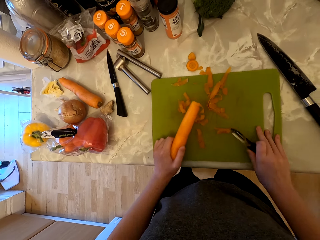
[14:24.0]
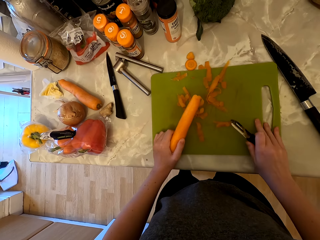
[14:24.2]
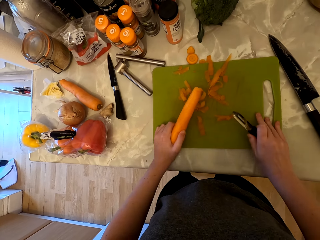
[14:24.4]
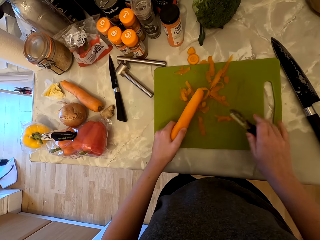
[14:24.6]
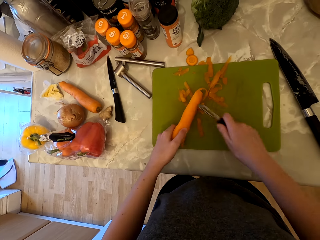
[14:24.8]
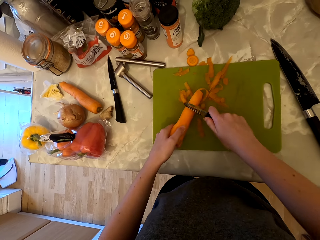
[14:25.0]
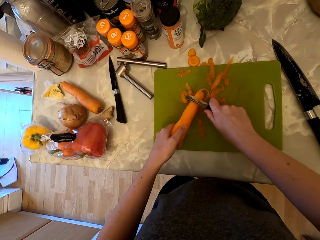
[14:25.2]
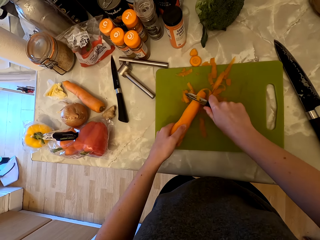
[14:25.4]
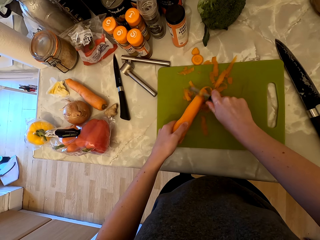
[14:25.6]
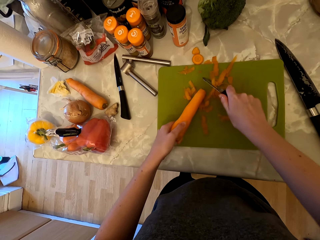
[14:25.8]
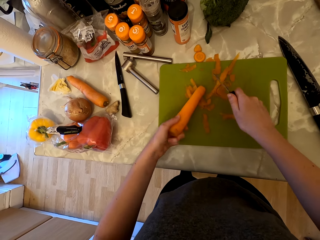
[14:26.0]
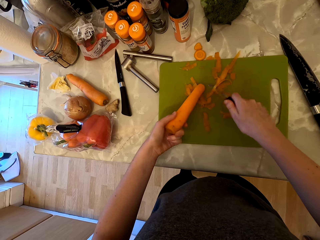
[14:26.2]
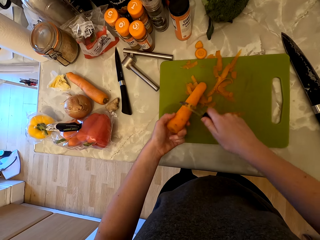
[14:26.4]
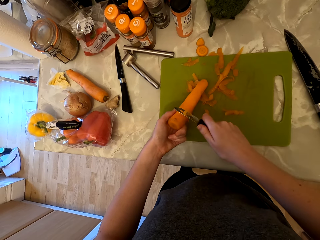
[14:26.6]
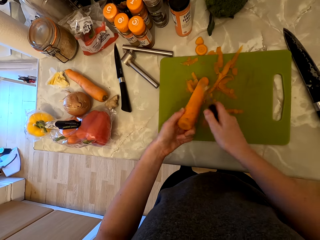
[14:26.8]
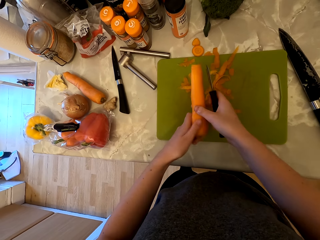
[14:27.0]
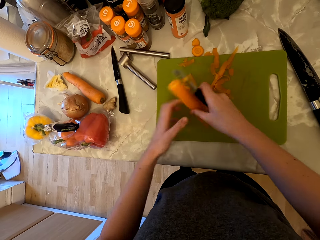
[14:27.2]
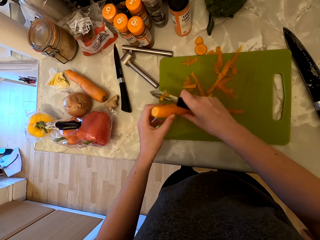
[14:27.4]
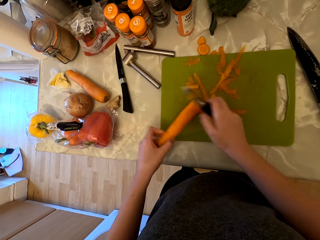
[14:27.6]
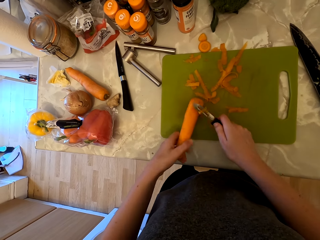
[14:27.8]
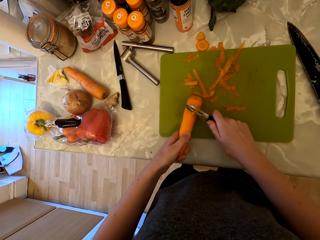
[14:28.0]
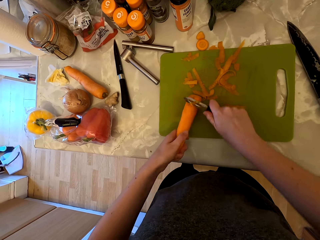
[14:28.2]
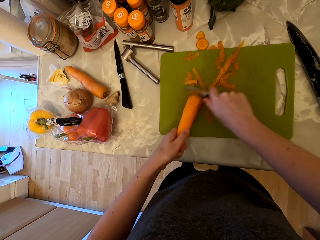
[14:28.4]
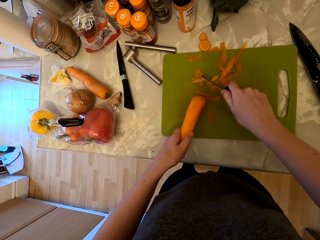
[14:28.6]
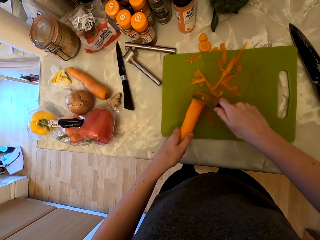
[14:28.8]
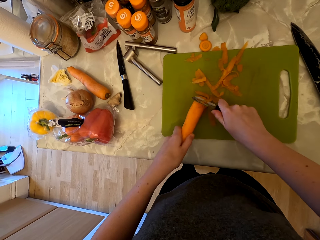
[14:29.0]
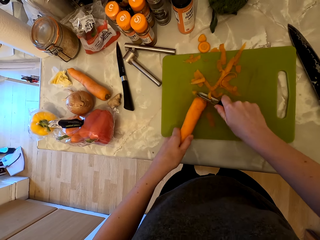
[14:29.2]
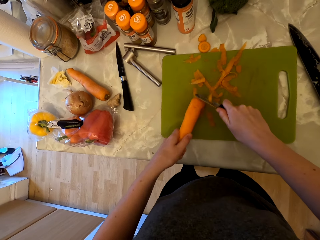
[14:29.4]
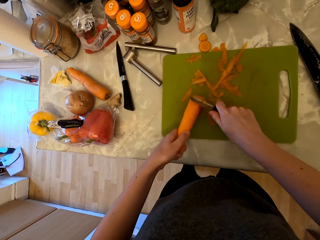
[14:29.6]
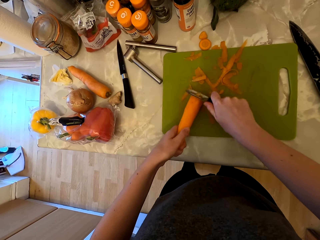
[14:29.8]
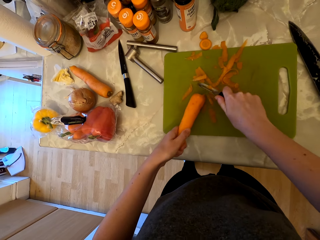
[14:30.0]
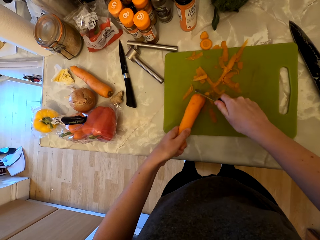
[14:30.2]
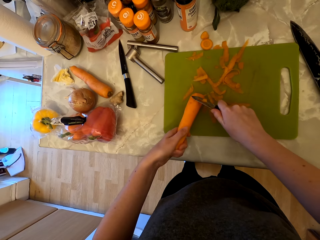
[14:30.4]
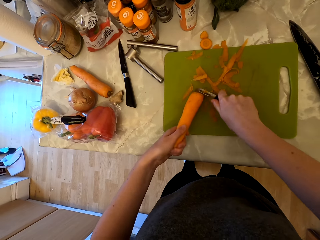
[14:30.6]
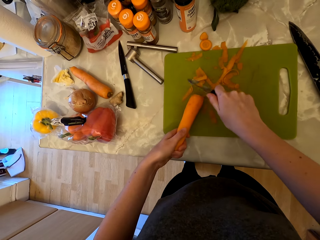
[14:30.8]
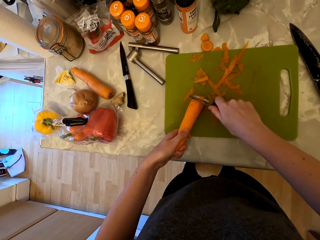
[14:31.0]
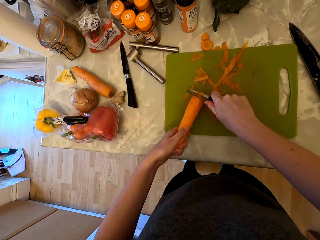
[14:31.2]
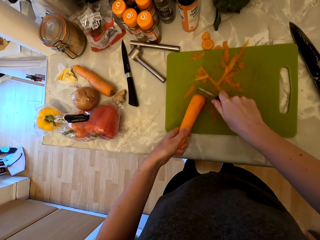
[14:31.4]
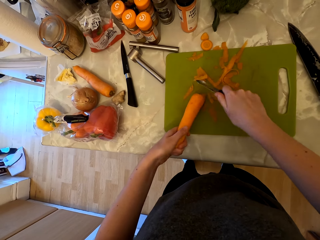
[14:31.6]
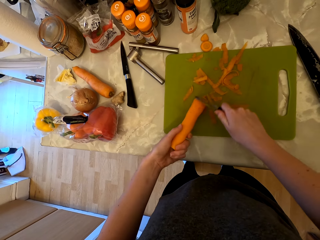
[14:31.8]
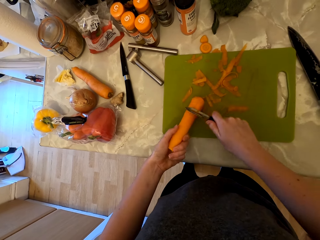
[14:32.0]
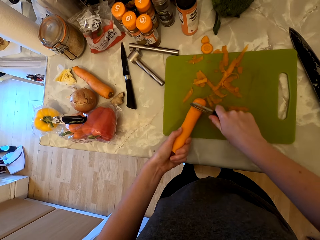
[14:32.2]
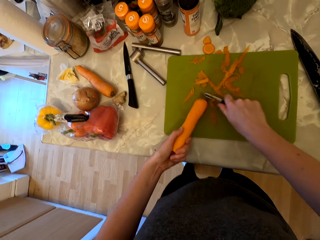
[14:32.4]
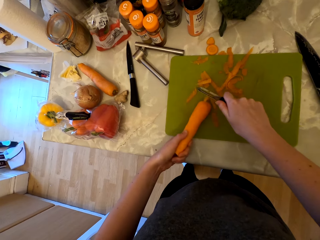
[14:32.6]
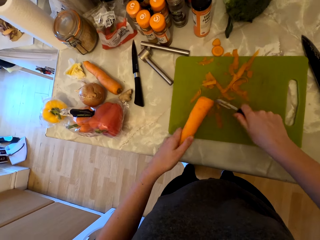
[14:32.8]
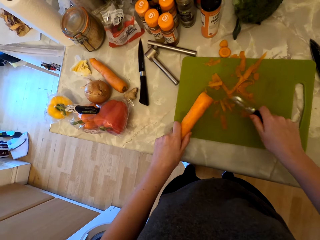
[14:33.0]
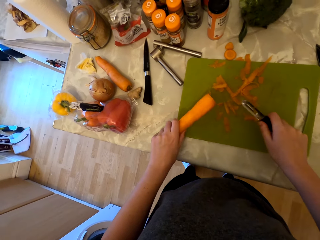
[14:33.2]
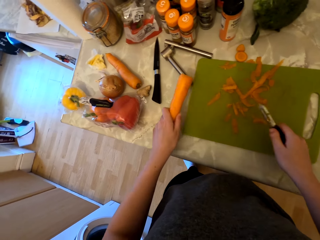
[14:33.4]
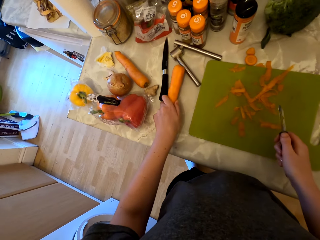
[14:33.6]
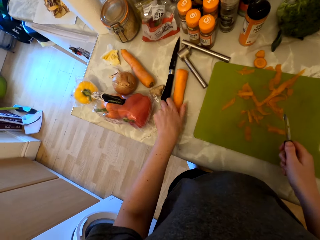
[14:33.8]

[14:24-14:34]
The camera wearer pushes the chopping board with both hands. They peel the carrot with the peeler.

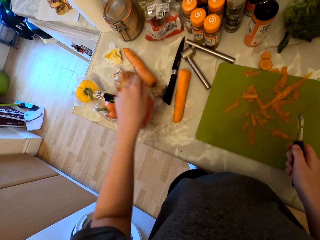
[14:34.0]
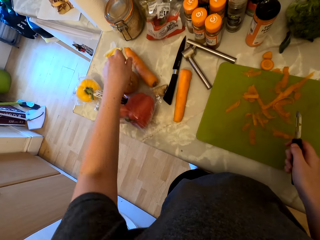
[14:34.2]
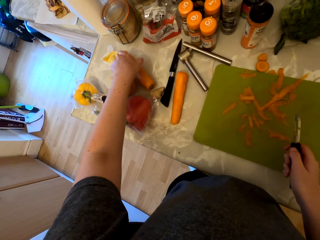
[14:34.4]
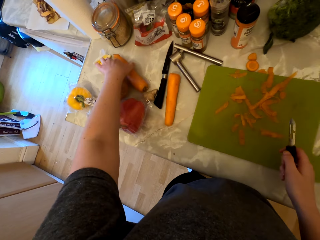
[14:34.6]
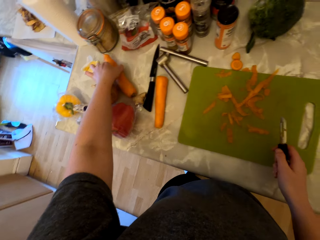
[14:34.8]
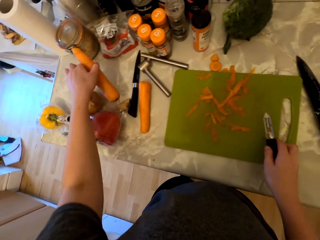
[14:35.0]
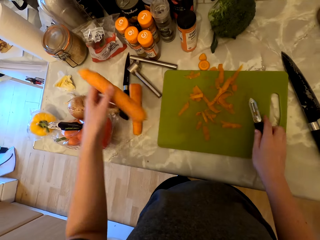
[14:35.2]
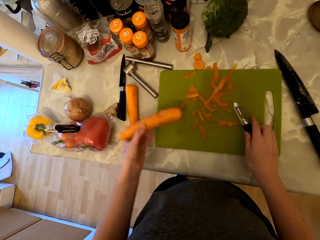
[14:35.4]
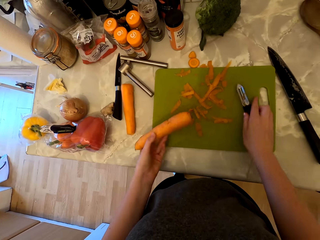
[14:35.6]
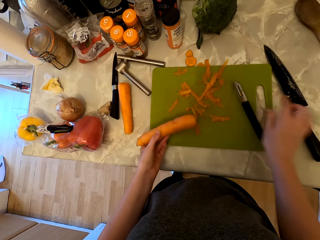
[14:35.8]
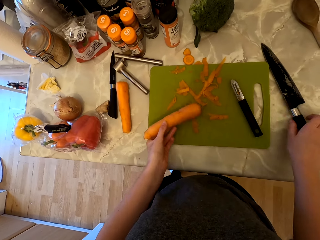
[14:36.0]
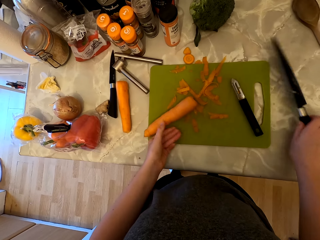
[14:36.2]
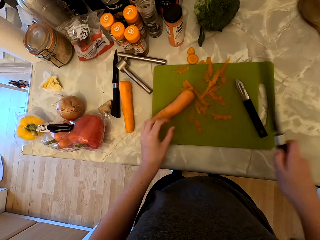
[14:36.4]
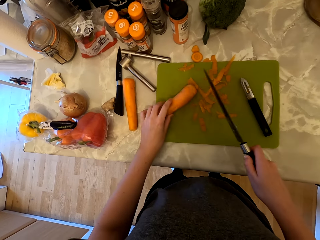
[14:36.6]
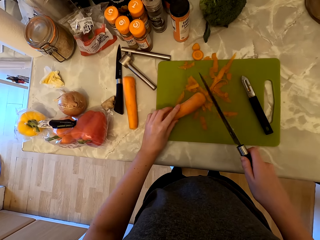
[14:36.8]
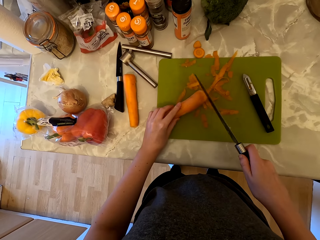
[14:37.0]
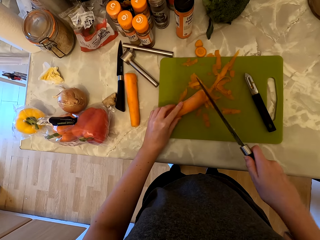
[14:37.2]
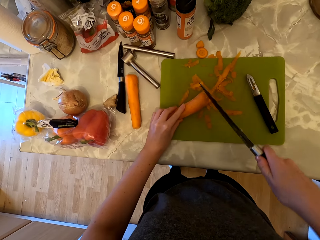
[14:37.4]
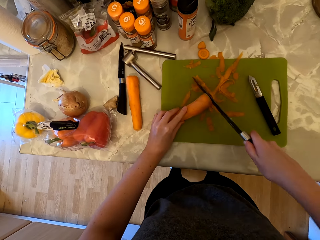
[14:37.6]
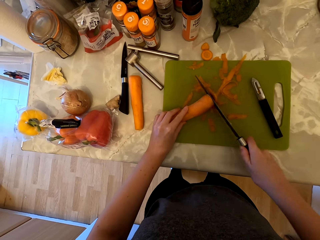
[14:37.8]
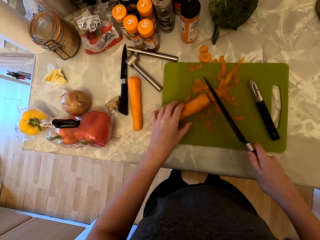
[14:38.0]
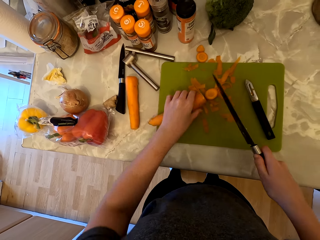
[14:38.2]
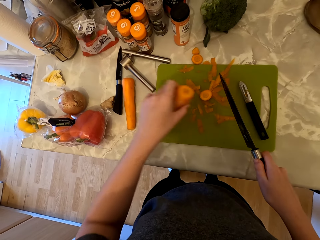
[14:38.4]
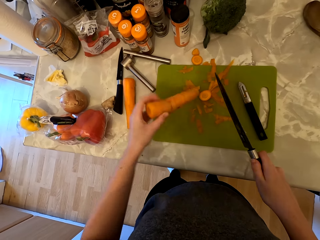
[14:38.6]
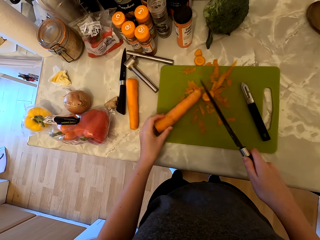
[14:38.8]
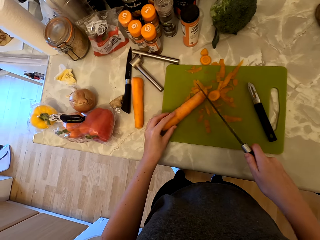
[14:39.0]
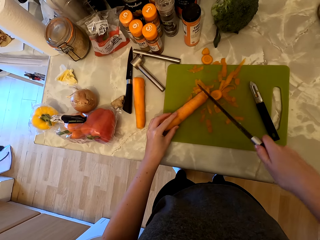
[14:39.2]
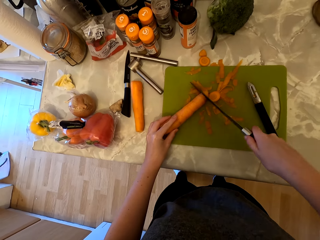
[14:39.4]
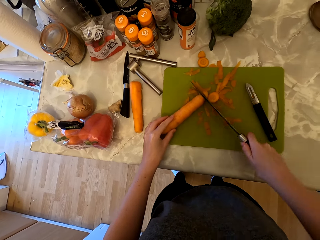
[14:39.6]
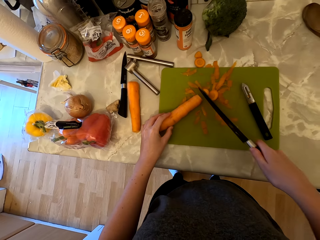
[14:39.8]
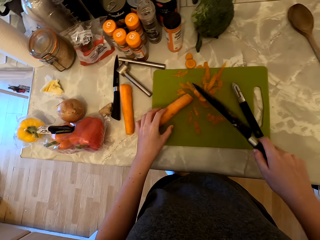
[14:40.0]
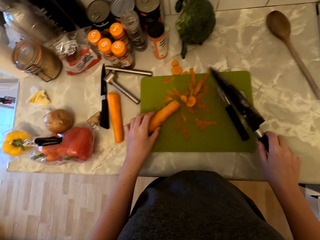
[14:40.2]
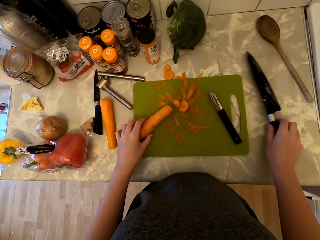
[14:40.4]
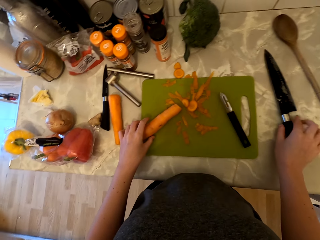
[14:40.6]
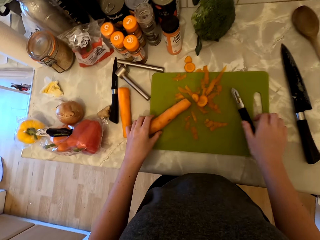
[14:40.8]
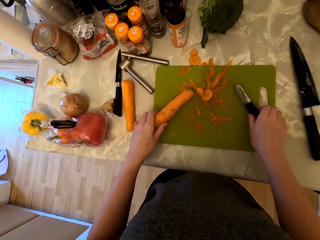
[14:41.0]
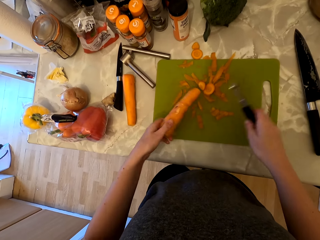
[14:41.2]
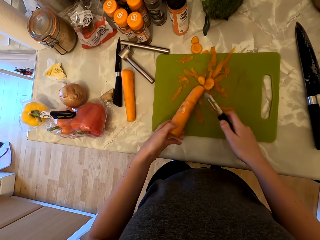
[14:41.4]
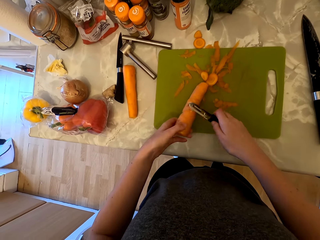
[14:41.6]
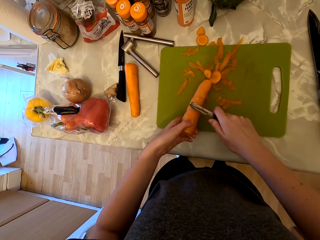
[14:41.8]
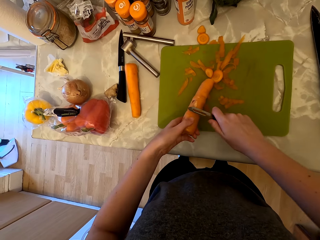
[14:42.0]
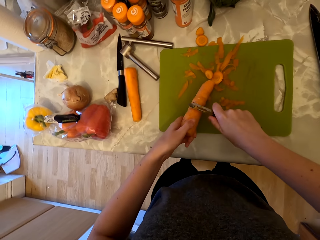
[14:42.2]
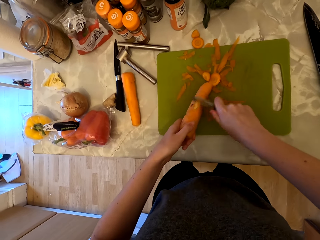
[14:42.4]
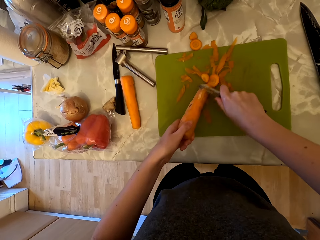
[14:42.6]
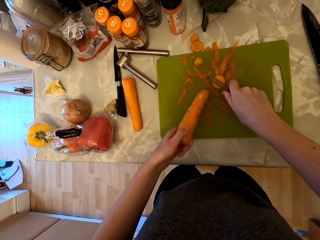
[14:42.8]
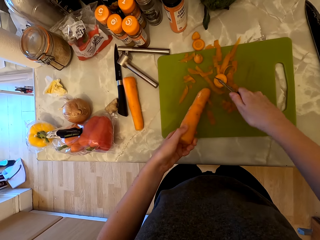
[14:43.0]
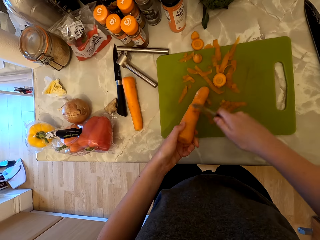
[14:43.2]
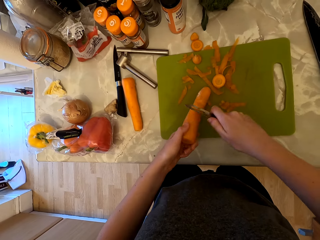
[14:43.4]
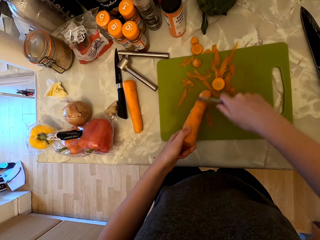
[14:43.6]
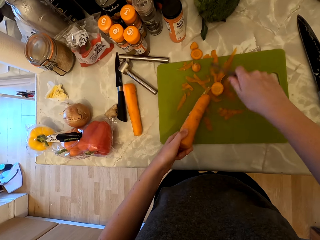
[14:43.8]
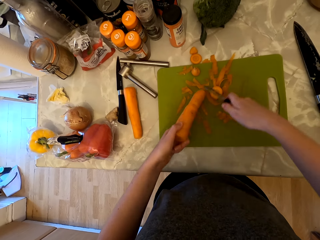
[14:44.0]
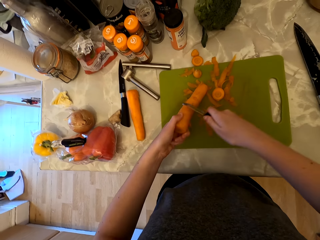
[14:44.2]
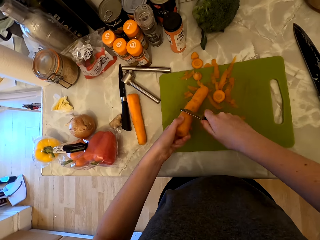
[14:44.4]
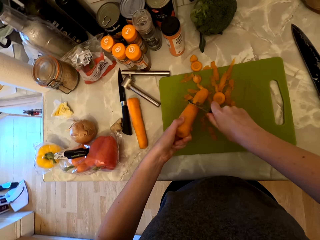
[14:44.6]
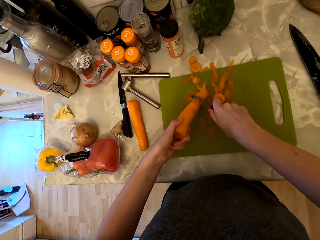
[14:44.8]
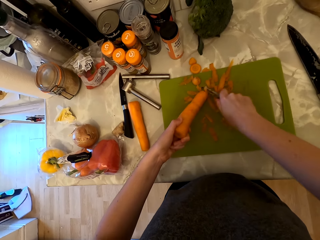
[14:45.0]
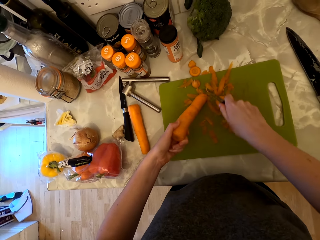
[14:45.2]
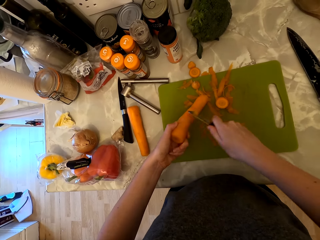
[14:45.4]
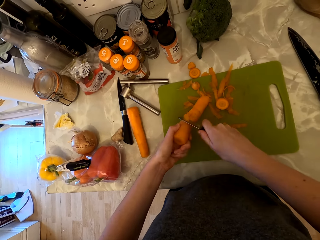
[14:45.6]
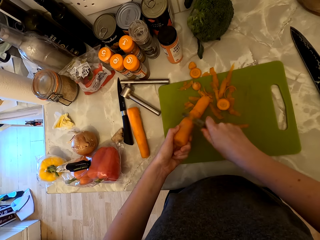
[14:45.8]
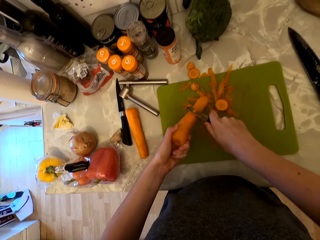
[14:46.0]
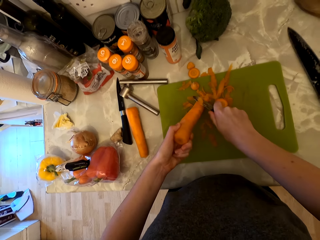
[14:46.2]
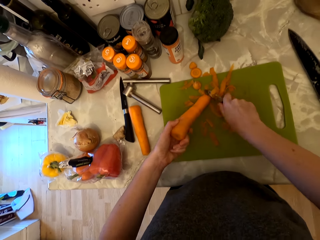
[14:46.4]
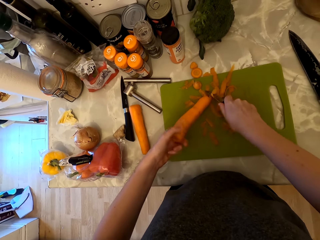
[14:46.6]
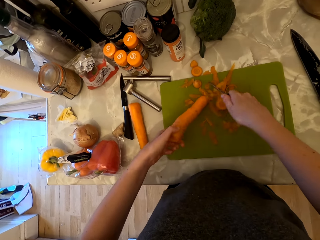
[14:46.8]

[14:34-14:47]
The camera wearer puts the carrot on the cabinet. They pick up the carrot from the cabinet. They put the knife on the chopping board. They place the peeler on the chopping board. They place the carrot on the chopping board. They pick up the knife from the cabinet. They cut the bottom of the carrot. They turn the carrot. They cut the top of the carrot. They put the knife on the cabinet. They pick up the peeler. They pick up the knife from the chopping board. They peel the carrot with the peeler. They carve the carrot.
